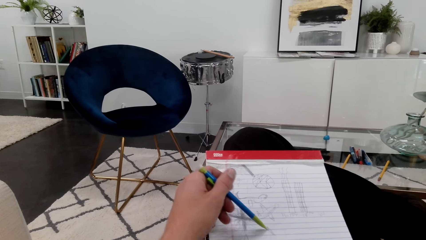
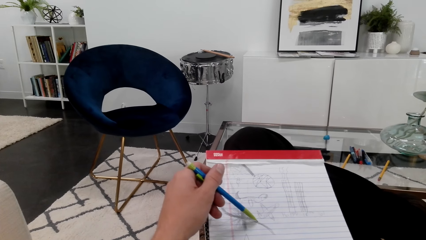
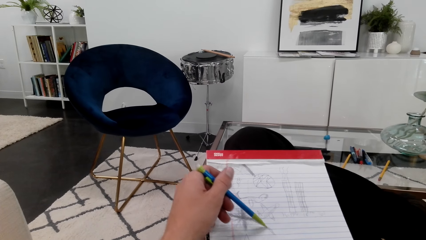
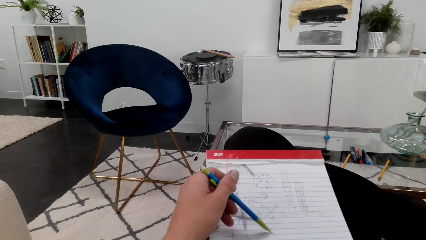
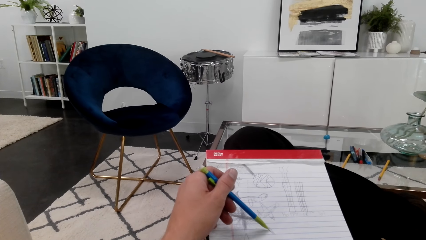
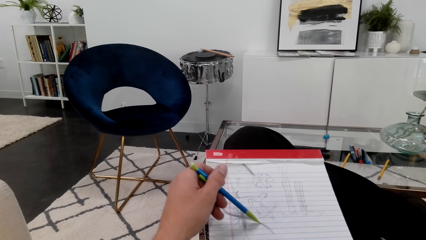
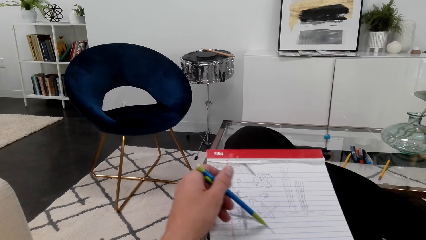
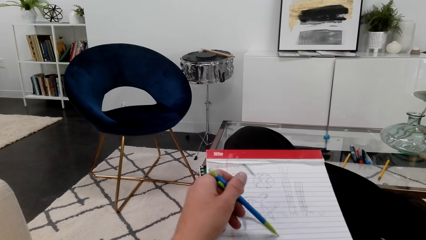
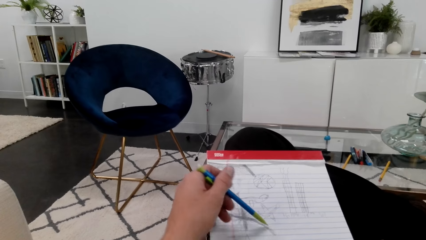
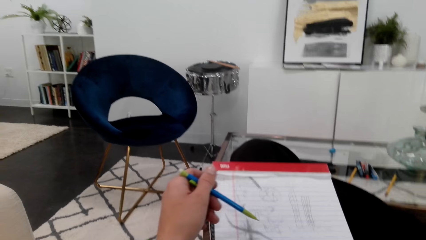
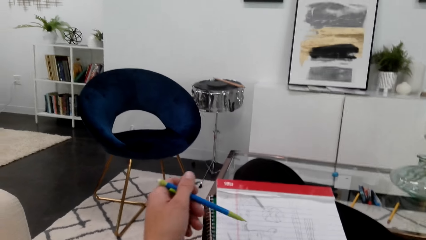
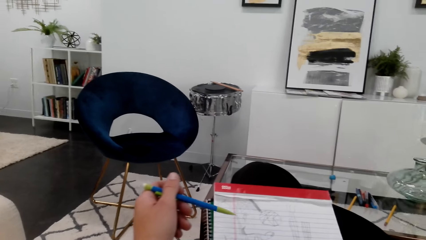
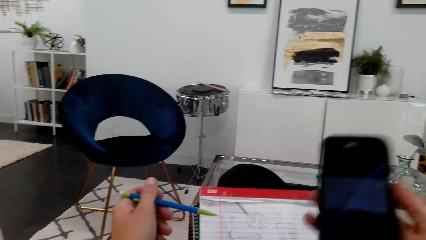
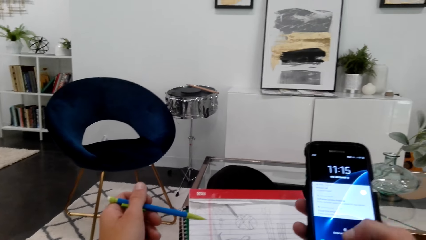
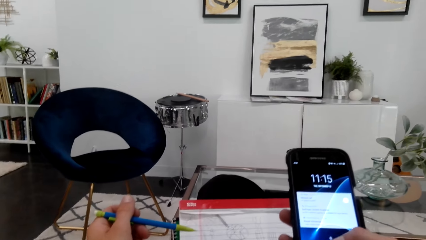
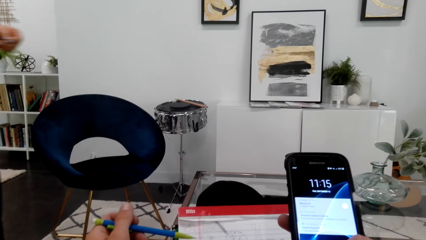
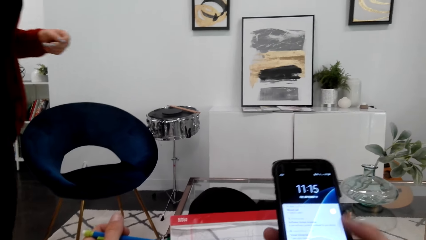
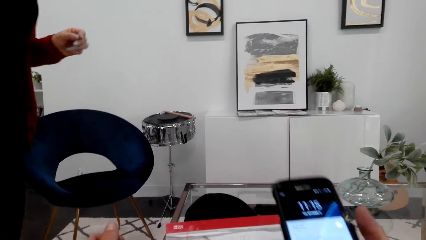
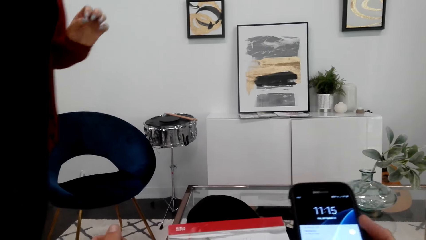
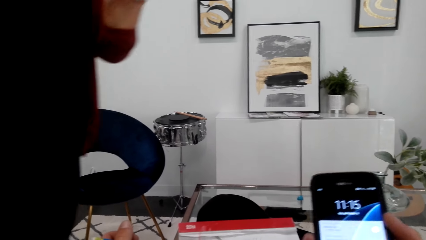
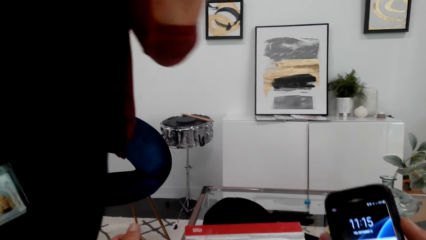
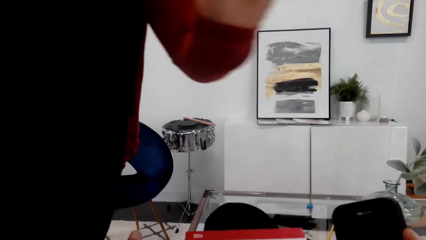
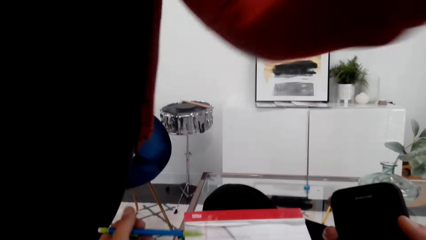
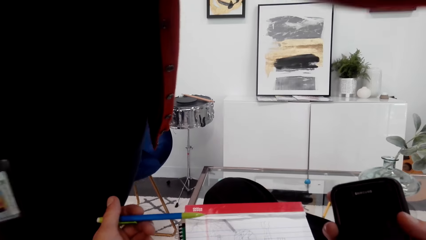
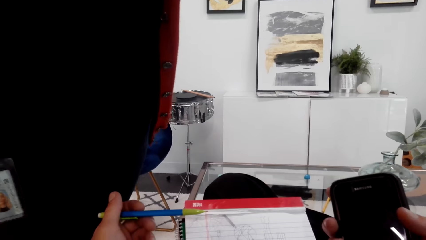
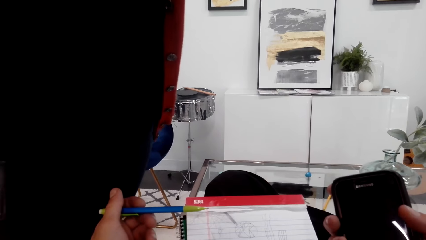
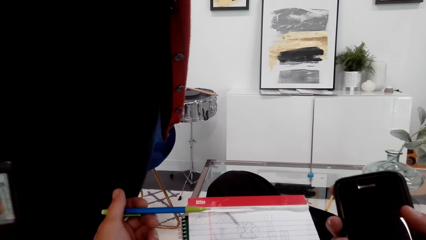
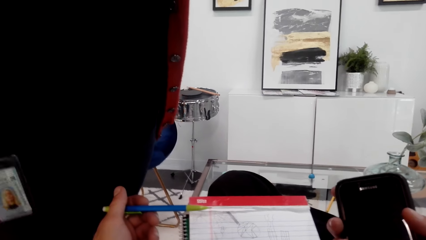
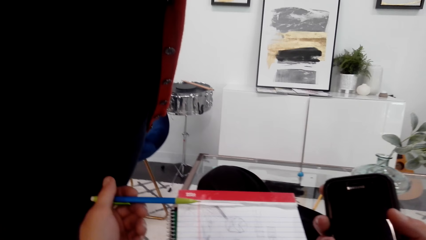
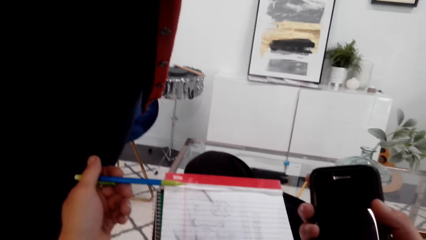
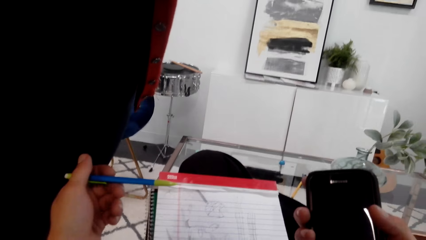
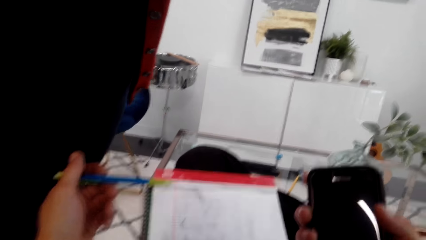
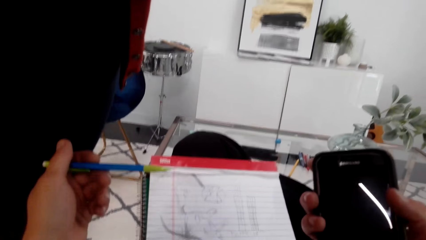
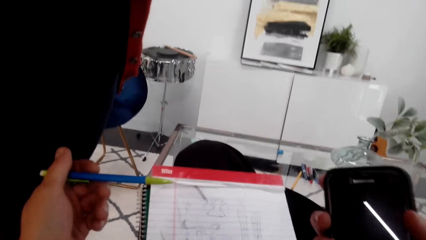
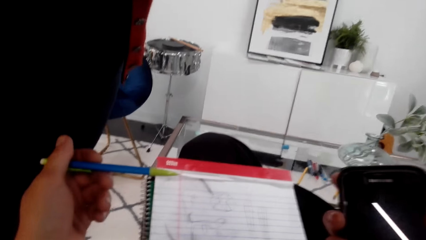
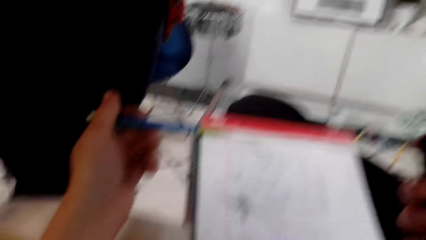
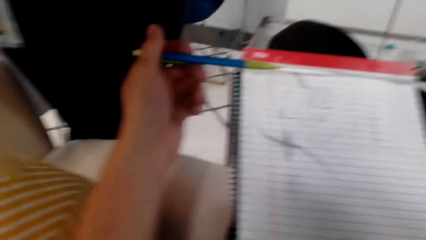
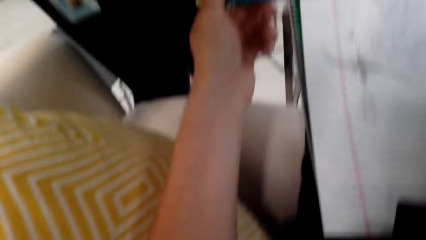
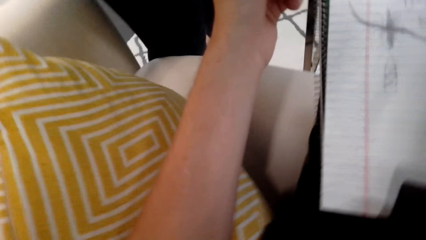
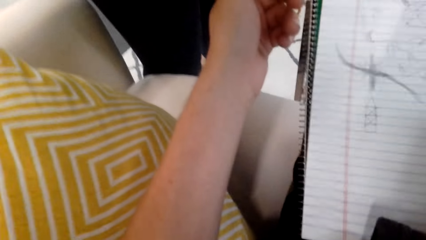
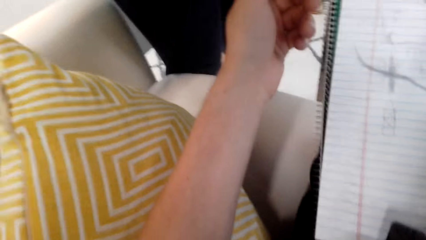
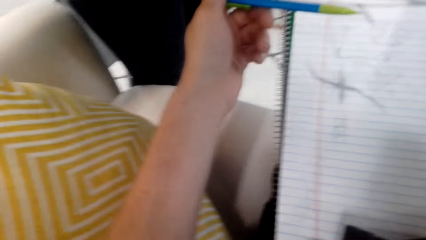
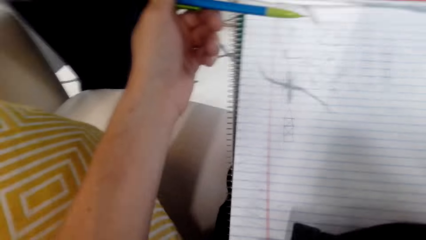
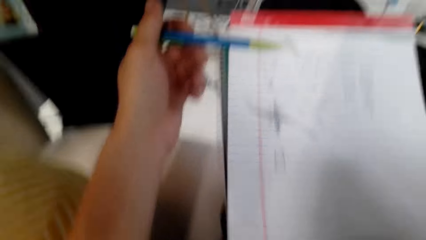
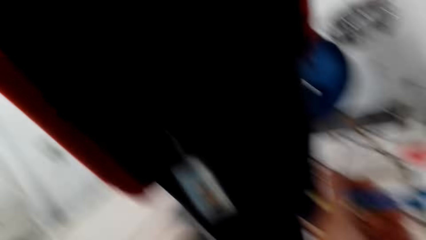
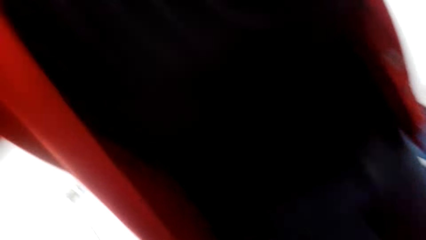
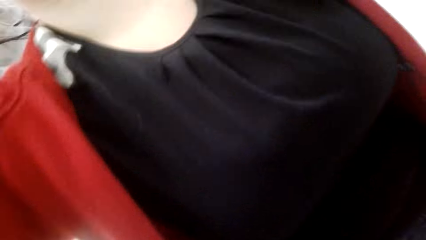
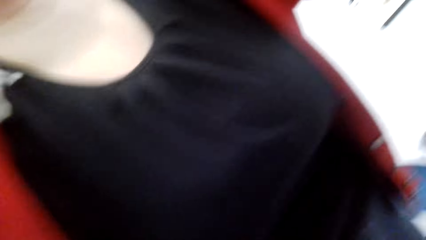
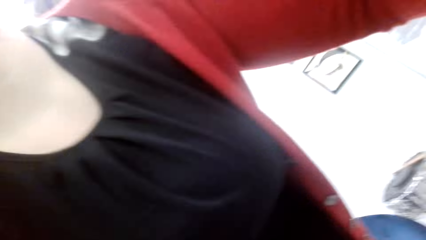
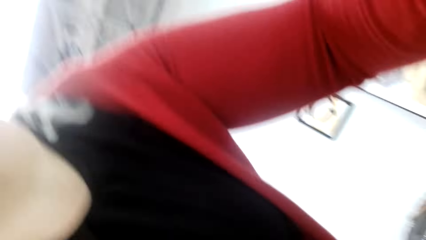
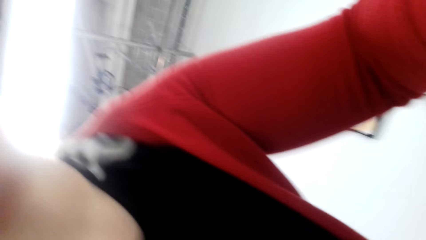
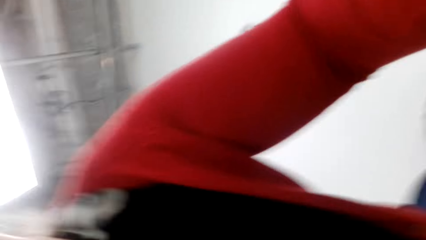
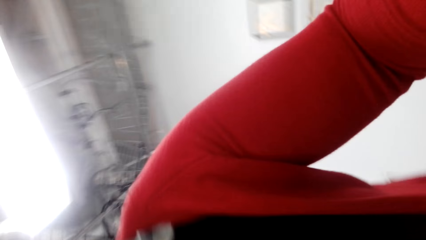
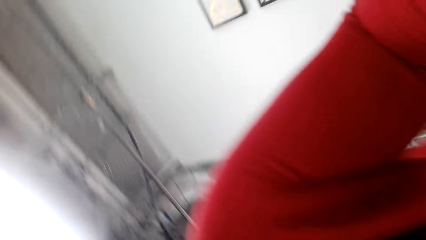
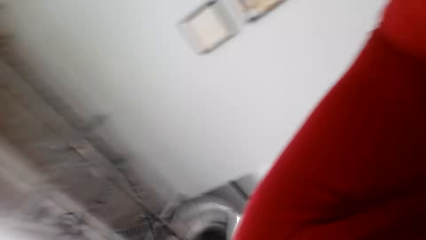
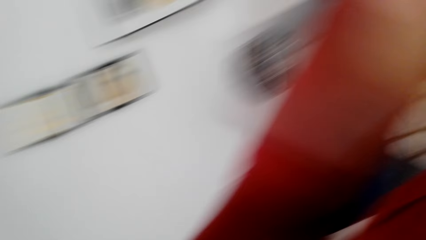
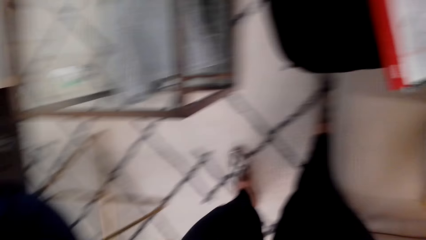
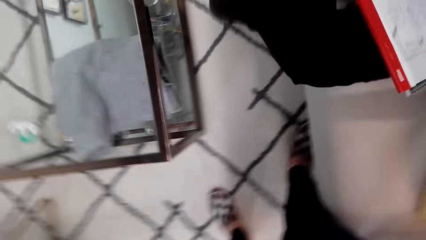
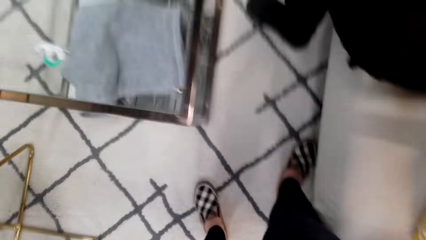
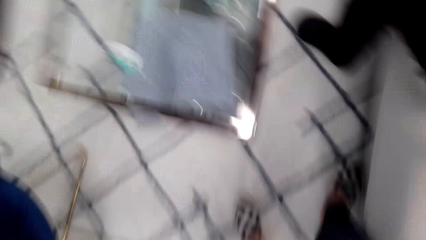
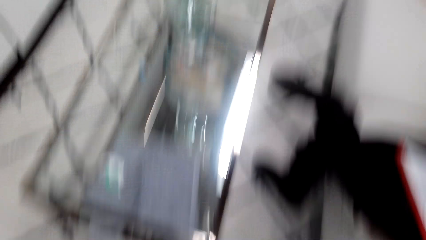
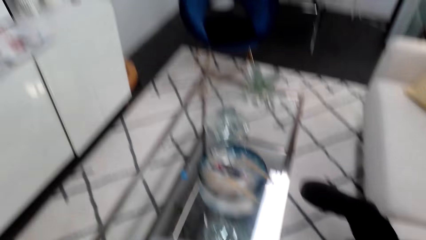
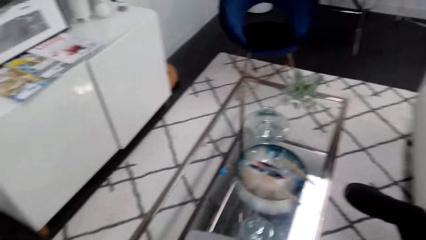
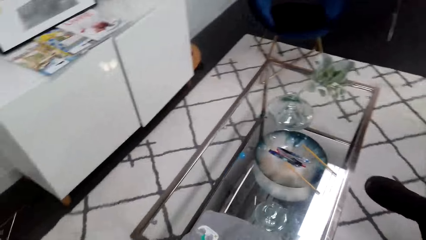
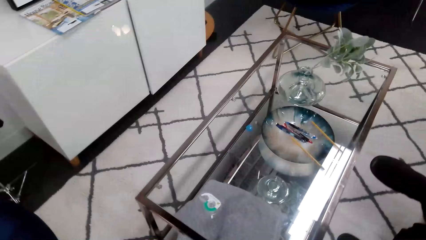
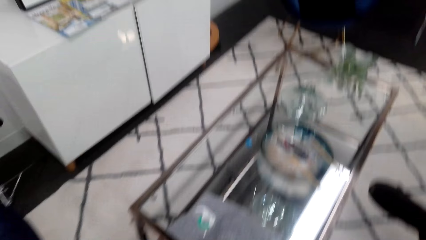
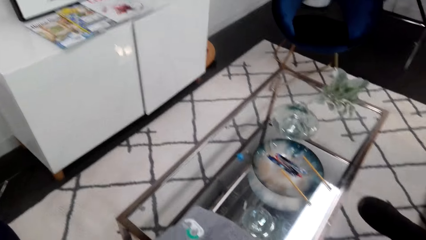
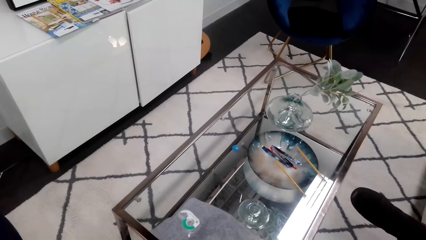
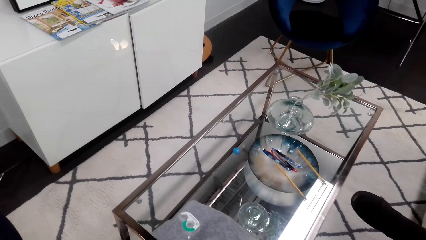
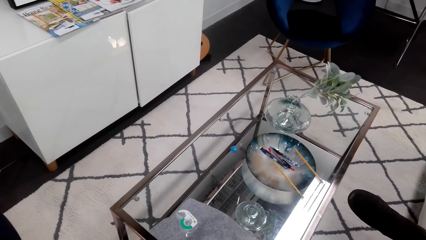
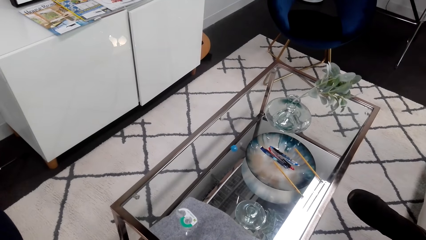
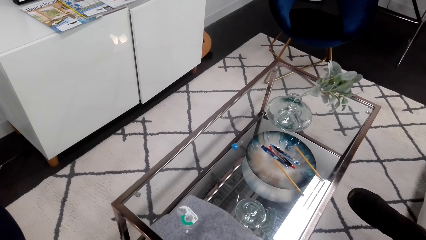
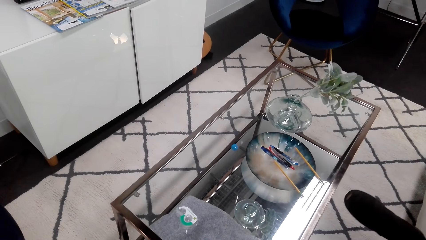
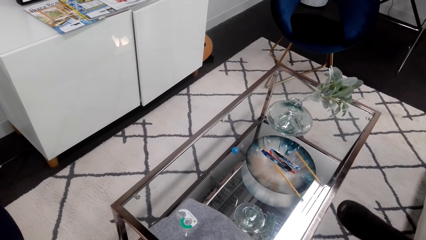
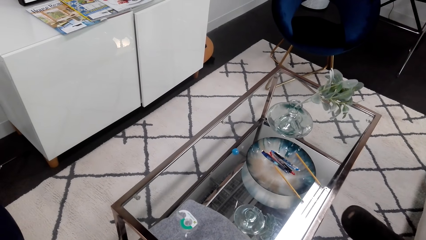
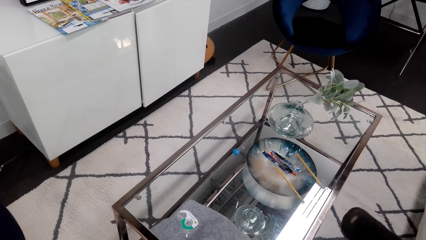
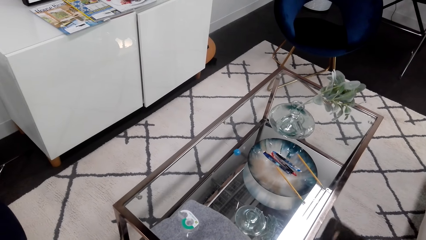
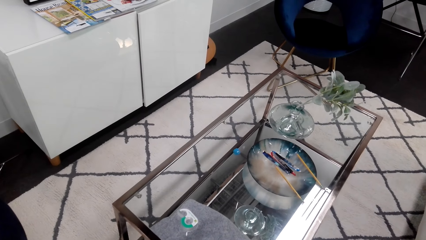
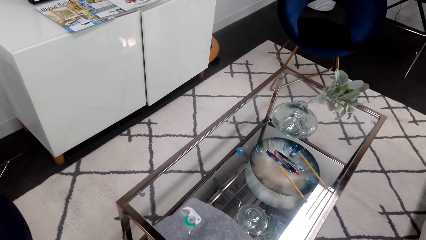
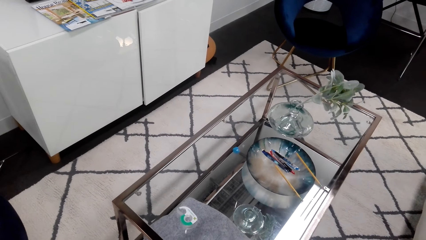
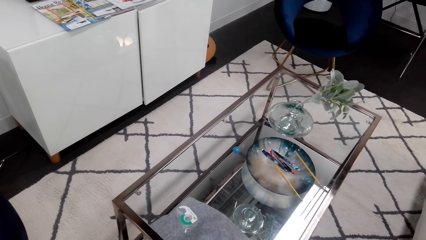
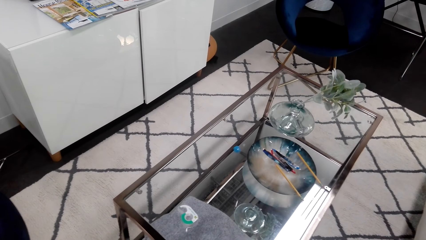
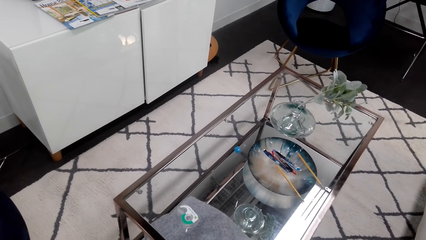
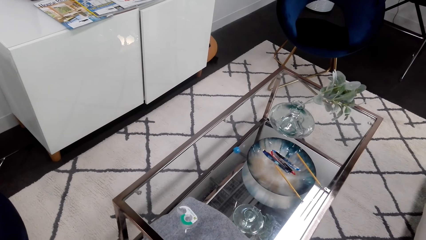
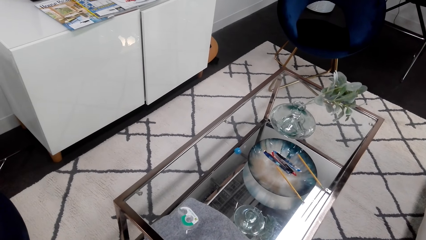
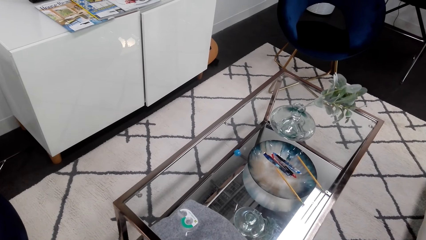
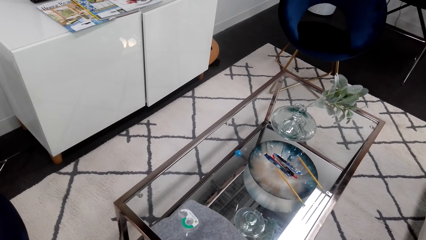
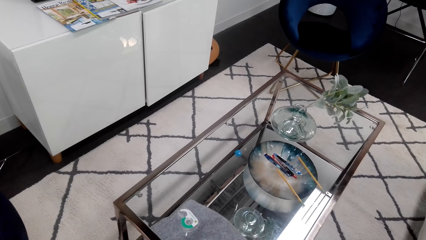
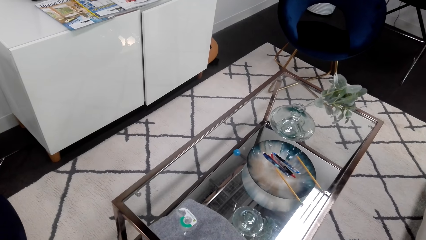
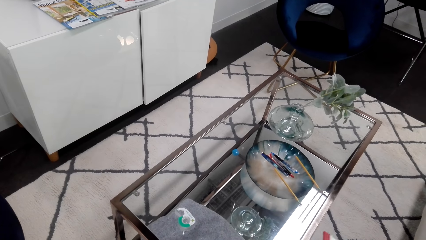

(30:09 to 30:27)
A woman talks. The camera wearer scrolls the phone screen. They switch off the phone. The woman takes the camera. The woman faces the camera to the table. The camera wearer looks down.
